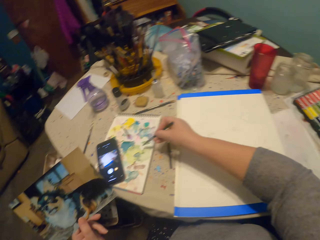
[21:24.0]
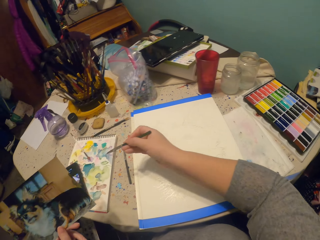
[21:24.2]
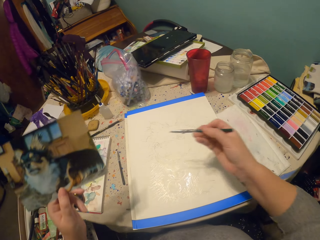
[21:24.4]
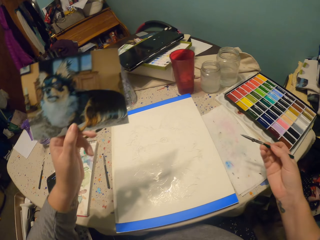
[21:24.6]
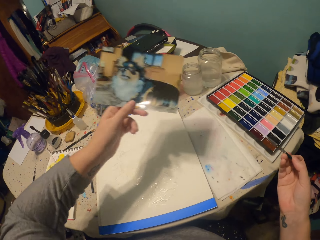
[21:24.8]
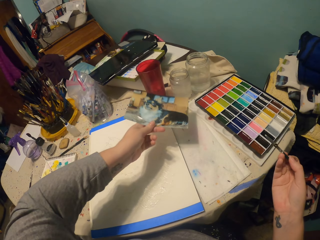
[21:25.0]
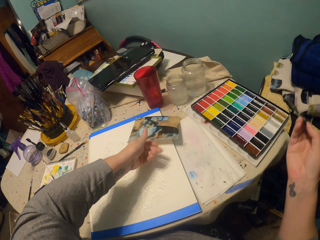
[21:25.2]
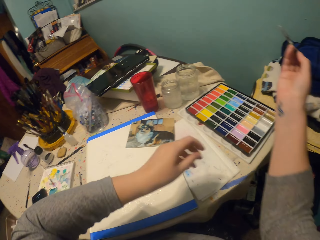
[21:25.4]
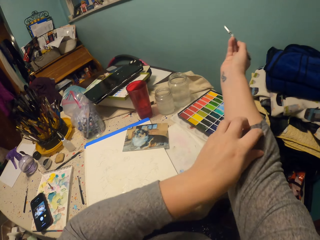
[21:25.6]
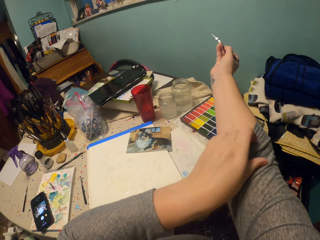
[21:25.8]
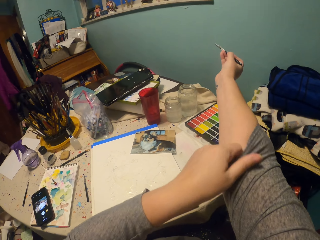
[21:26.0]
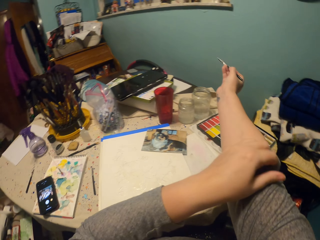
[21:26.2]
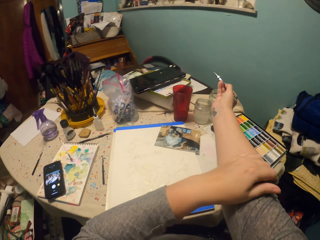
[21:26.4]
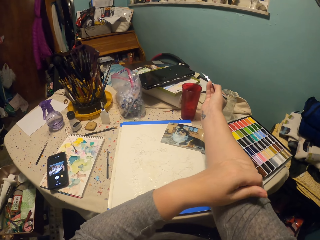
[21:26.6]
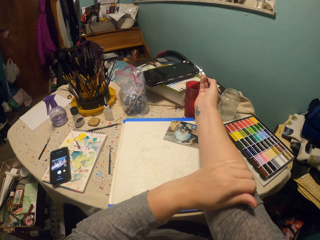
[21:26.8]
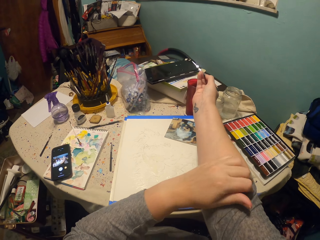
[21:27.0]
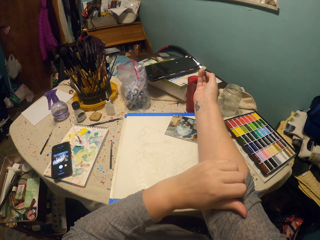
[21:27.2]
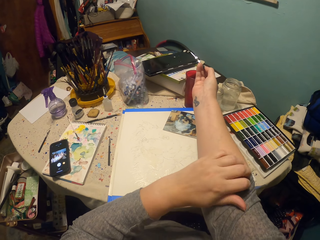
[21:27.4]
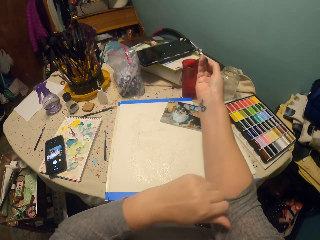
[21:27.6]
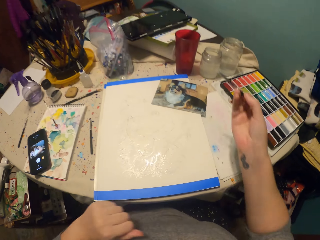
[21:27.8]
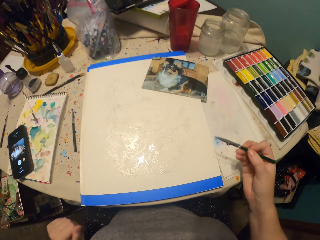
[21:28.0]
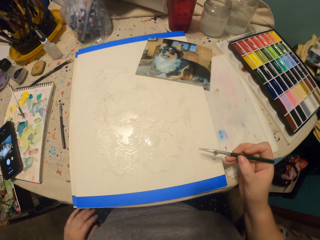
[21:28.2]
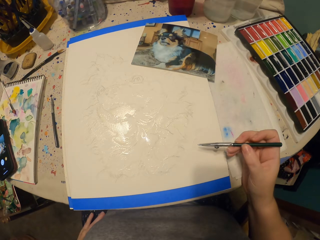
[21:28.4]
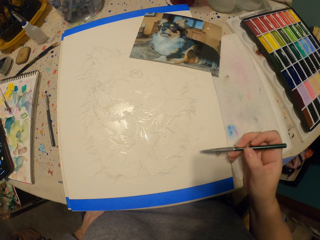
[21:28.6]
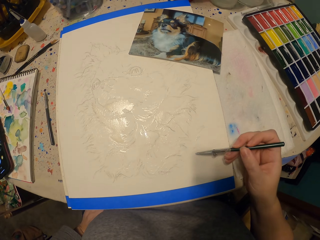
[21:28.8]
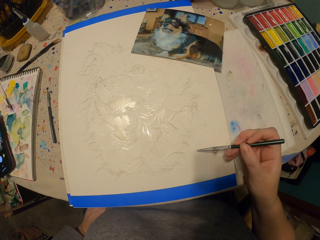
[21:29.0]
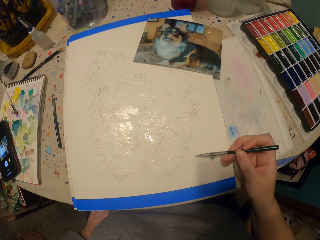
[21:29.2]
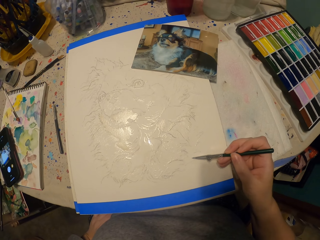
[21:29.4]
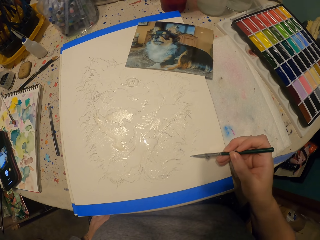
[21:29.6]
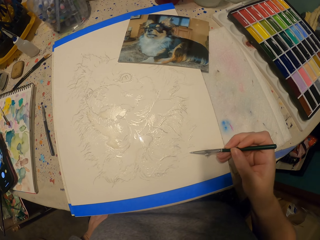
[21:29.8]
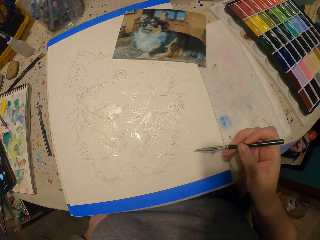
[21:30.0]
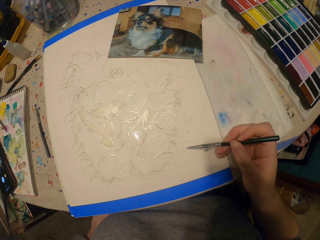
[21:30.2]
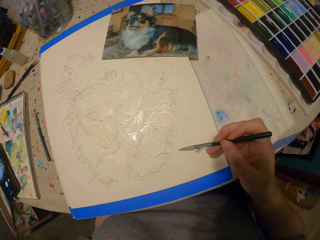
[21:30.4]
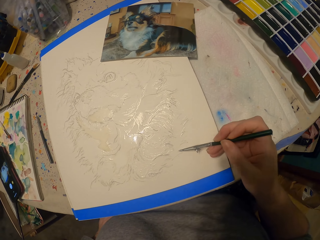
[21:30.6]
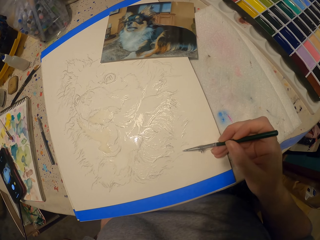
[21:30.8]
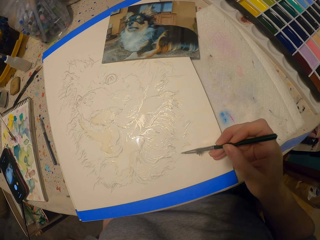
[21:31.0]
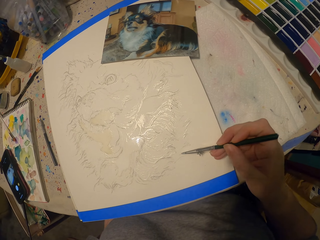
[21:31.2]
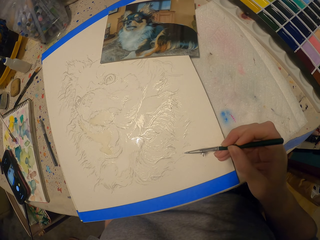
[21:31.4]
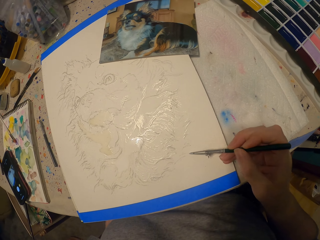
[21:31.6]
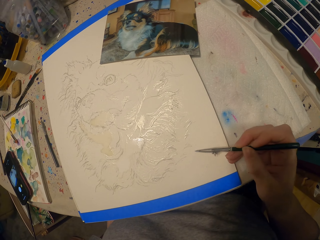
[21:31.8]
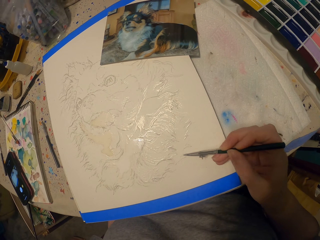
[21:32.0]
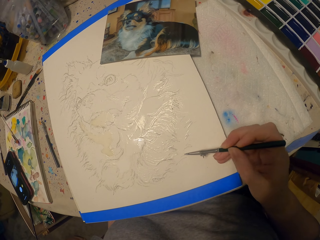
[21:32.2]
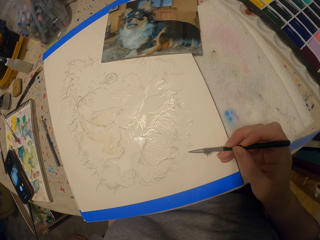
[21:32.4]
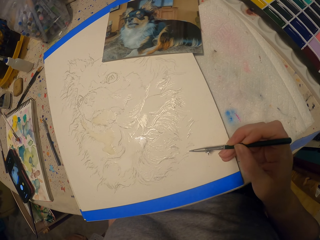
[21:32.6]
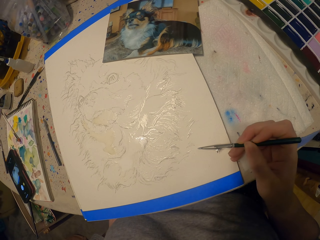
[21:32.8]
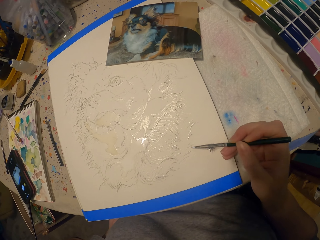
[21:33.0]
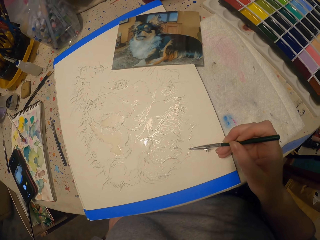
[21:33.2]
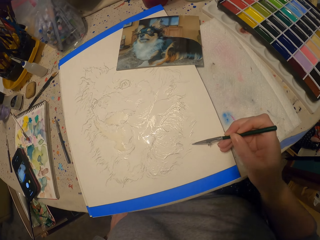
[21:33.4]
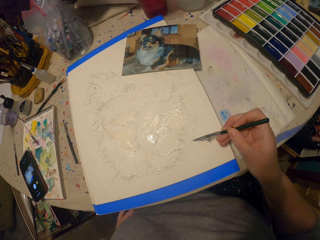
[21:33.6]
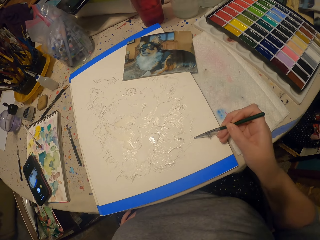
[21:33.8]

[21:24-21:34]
The camera wearer puts the pen on the paint. They put the picture on the table. They pull the top's hand. They scratch their hand. They paint the picture.

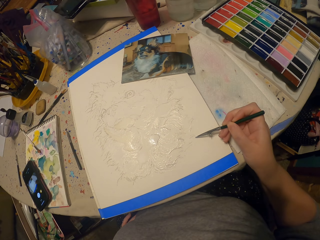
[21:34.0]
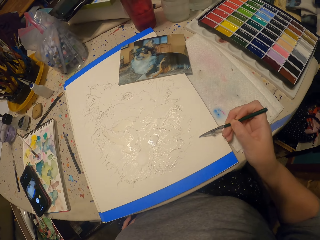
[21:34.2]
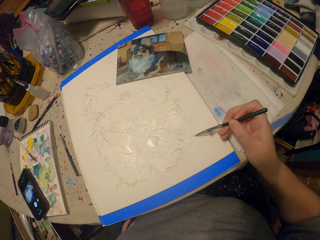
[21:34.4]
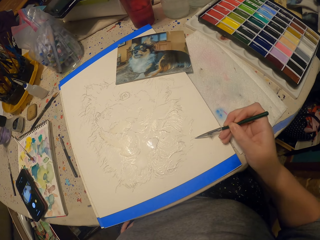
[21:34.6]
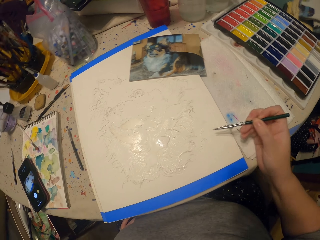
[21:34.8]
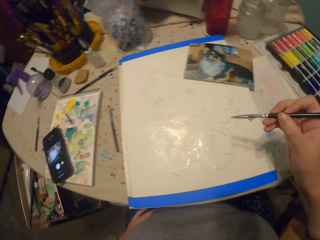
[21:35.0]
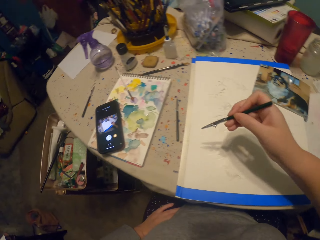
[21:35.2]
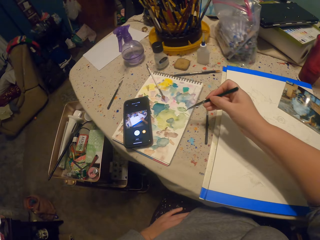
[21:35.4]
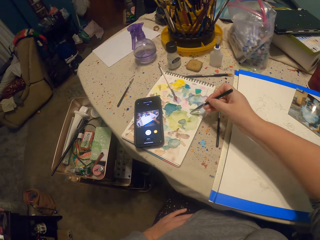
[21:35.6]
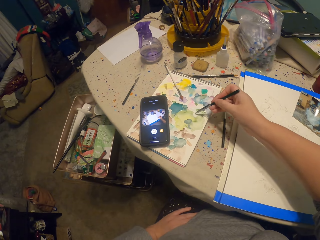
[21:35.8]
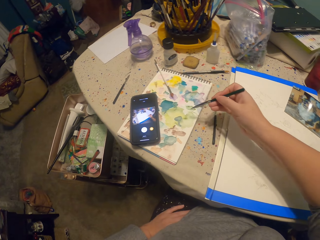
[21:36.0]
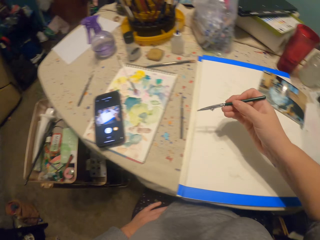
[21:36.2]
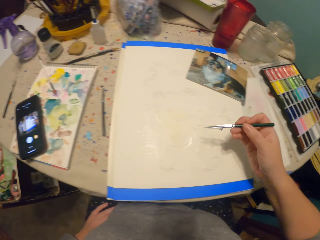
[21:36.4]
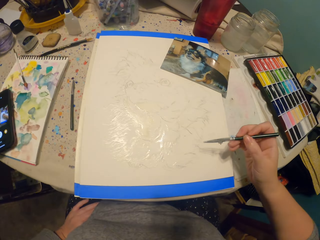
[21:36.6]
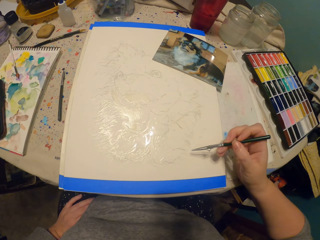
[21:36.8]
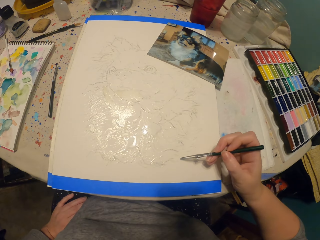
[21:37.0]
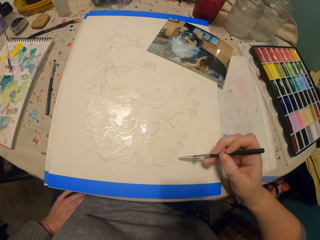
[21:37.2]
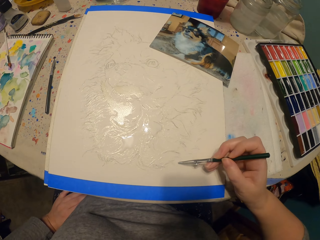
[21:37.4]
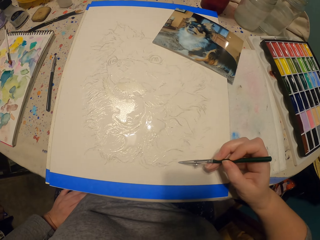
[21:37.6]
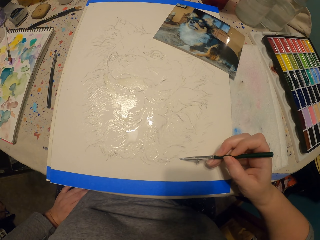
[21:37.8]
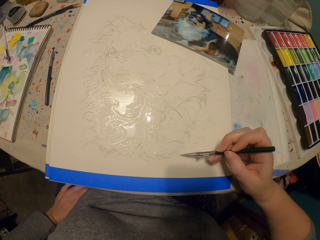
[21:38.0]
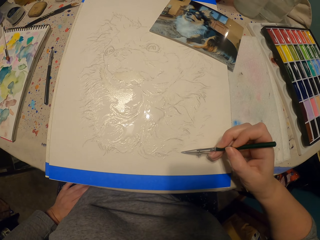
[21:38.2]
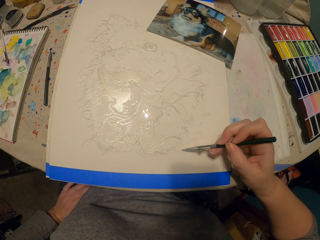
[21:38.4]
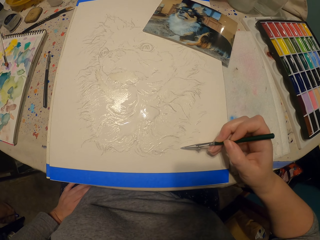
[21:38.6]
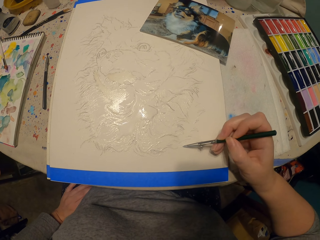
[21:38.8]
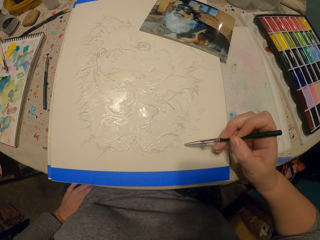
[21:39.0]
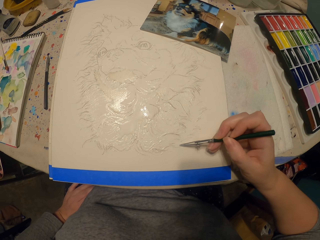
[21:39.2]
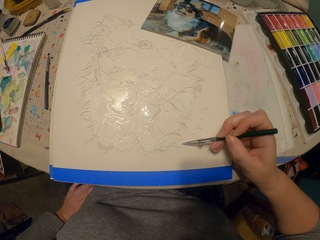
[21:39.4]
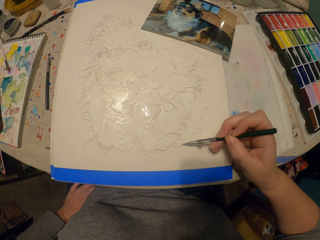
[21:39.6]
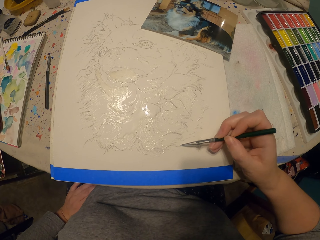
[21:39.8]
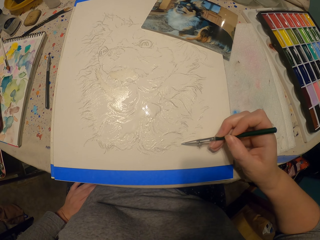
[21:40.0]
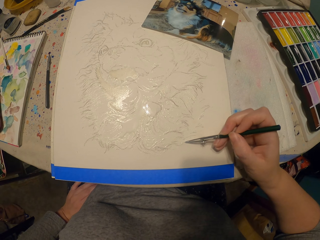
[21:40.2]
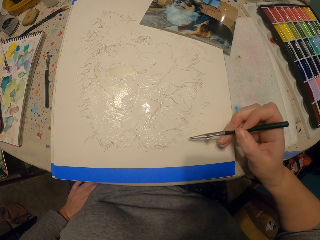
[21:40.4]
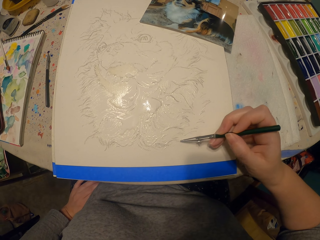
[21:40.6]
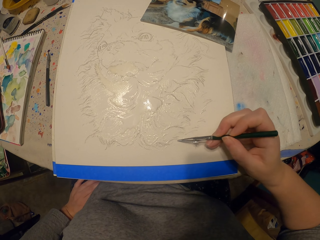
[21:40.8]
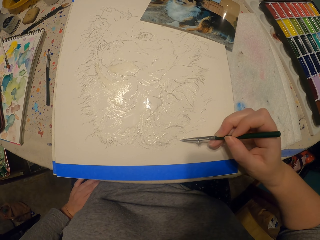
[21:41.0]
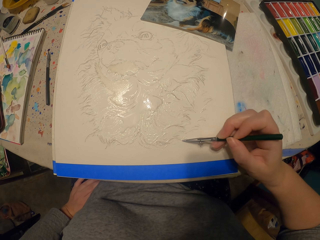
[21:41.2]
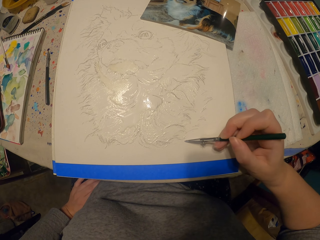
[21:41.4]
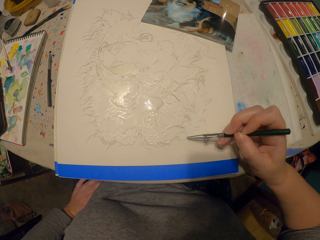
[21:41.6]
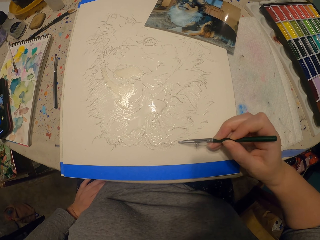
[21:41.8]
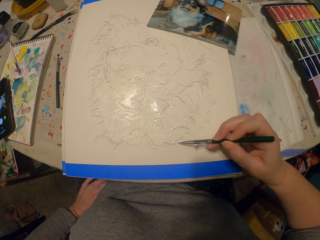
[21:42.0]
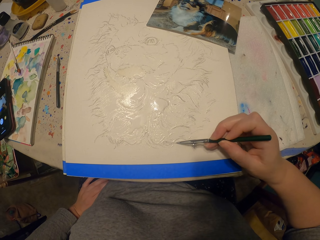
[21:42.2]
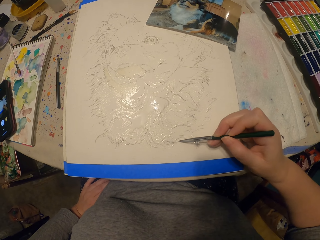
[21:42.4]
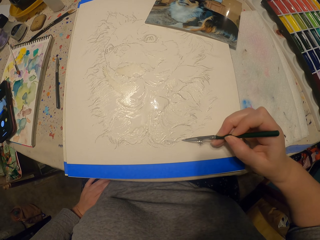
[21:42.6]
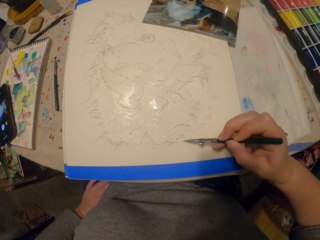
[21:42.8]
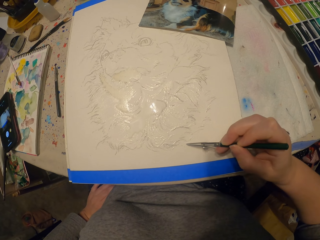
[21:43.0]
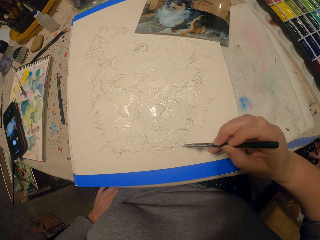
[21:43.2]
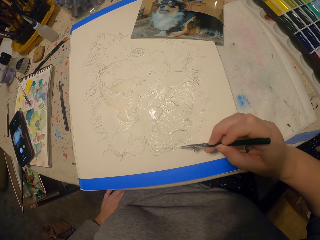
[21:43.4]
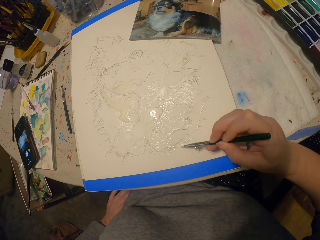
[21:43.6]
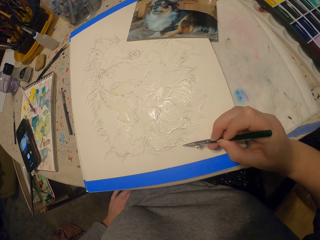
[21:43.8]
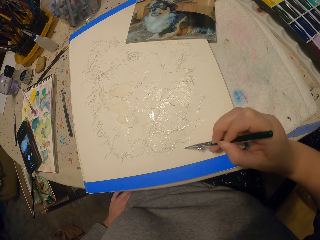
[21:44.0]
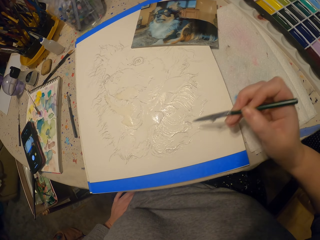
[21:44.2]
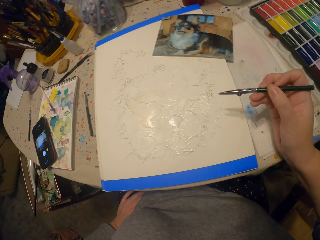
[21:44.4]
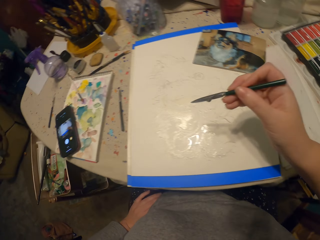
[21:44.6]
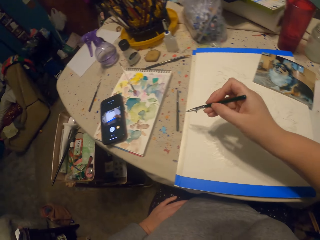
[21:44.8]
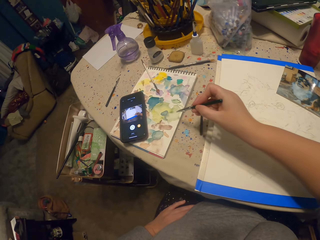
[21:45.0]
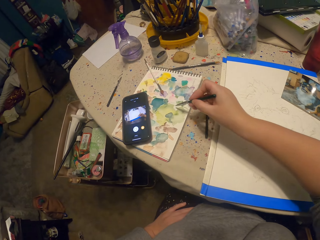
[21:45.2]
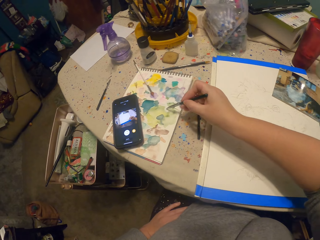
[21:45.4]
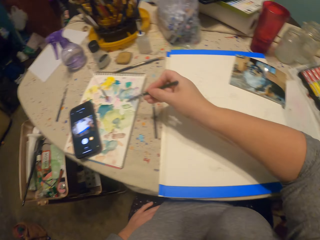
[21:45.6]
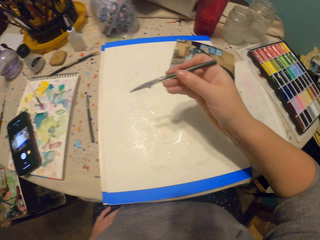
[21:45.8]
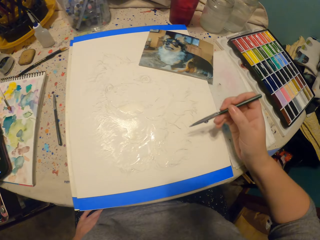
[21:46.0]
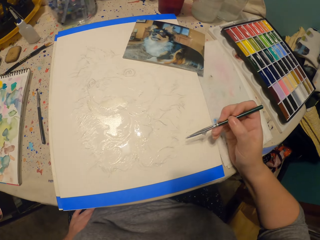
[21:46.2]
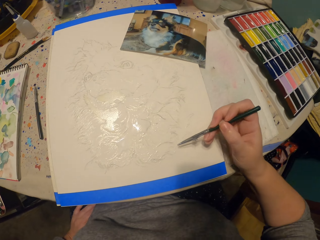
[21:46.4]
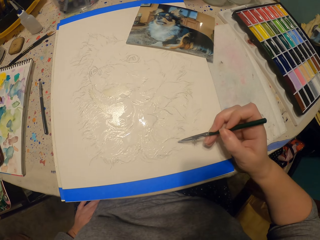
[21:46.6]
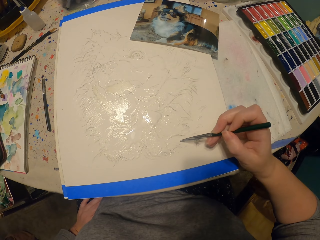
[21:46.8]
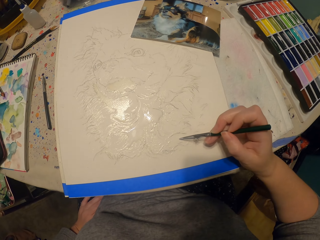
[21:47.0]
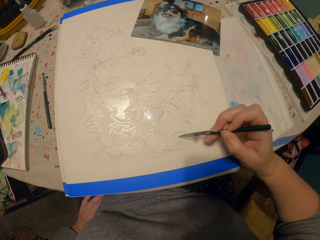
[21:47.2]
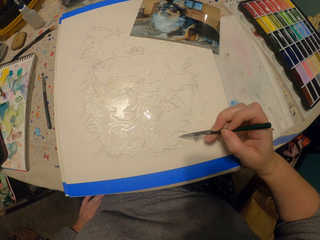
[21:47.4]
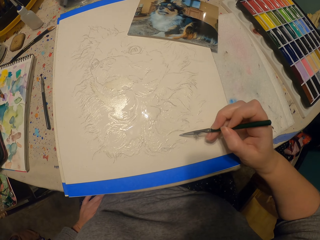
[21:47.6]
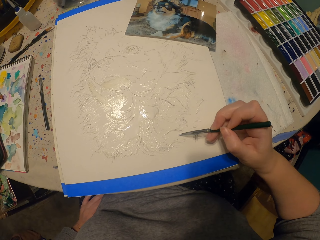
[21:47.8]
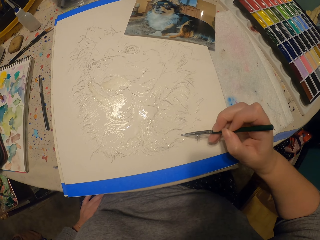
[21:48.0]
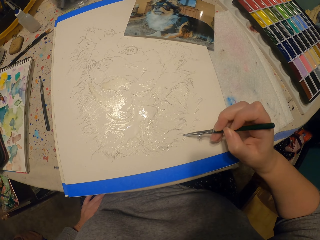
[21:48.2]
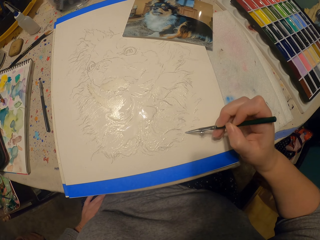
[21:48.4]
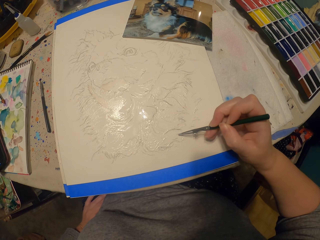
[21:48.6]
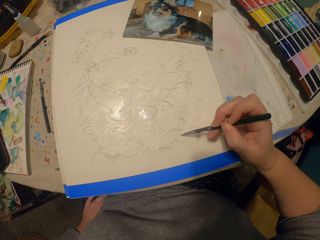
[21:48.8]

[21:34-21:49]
The camera wearer puts the pen on the paint. They paint the picture. They put the pen on the paint and paint the picture.
